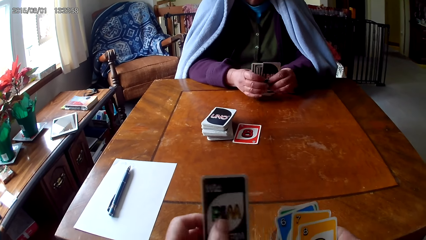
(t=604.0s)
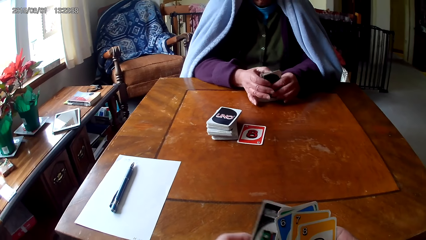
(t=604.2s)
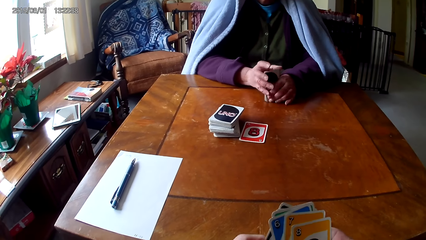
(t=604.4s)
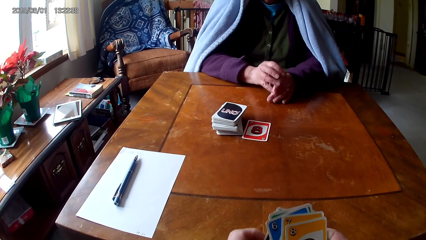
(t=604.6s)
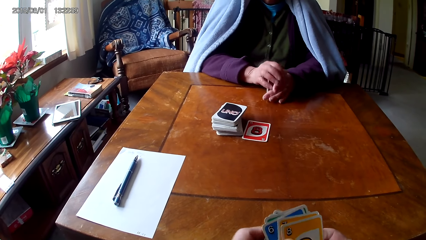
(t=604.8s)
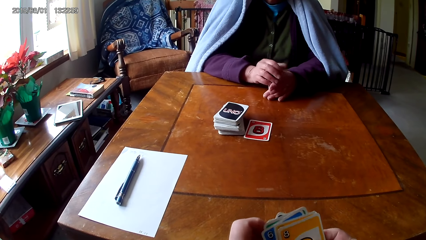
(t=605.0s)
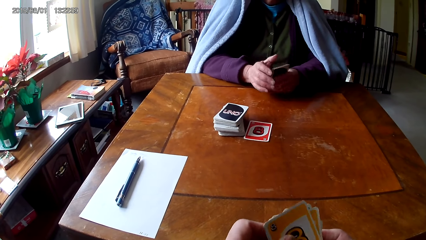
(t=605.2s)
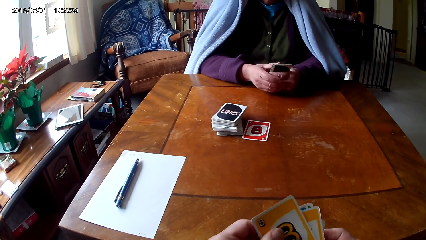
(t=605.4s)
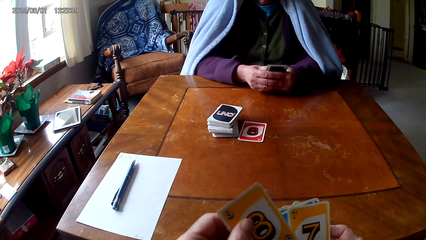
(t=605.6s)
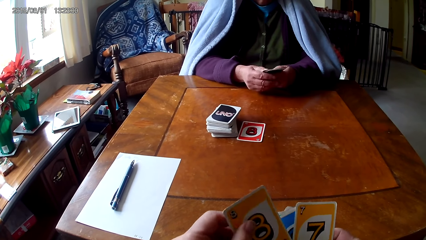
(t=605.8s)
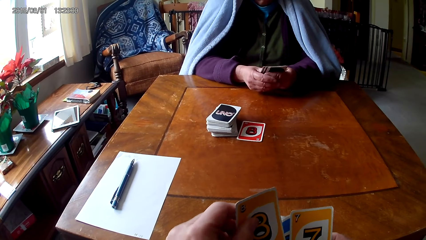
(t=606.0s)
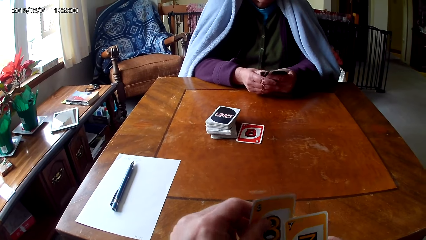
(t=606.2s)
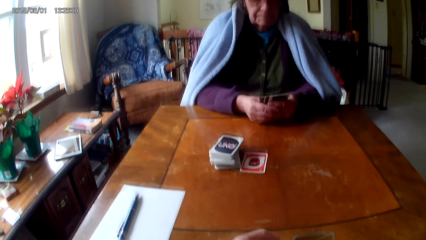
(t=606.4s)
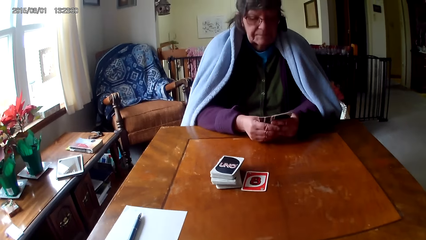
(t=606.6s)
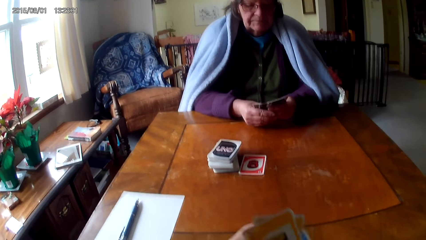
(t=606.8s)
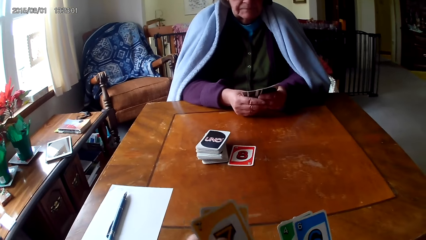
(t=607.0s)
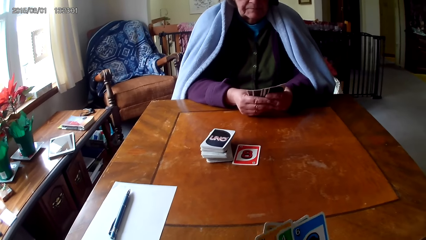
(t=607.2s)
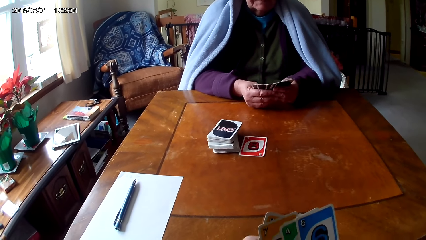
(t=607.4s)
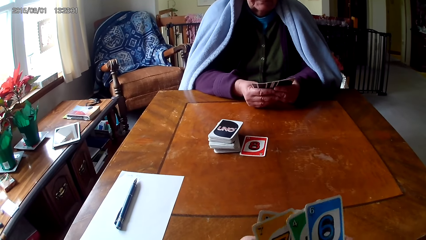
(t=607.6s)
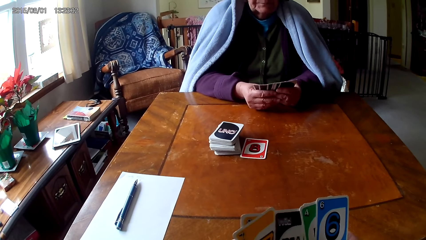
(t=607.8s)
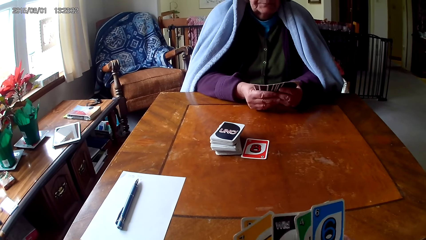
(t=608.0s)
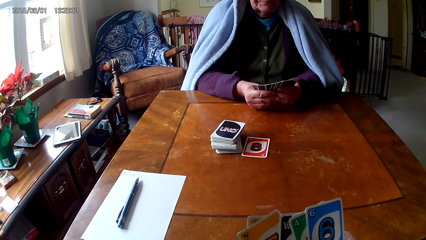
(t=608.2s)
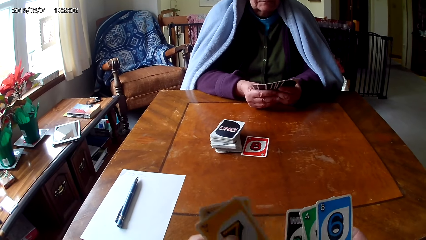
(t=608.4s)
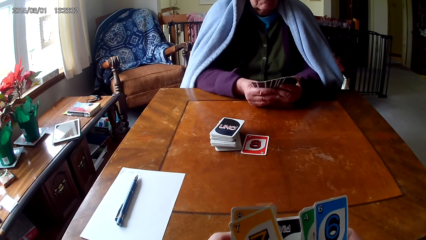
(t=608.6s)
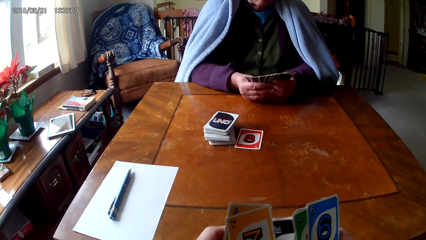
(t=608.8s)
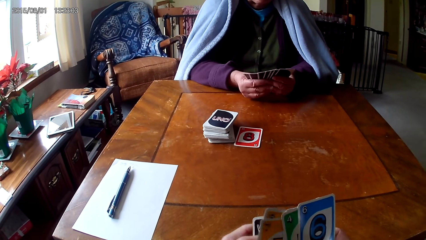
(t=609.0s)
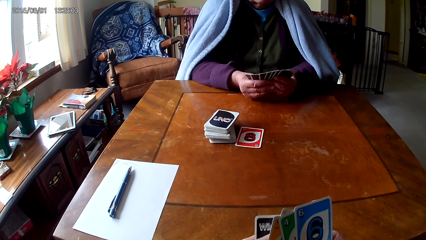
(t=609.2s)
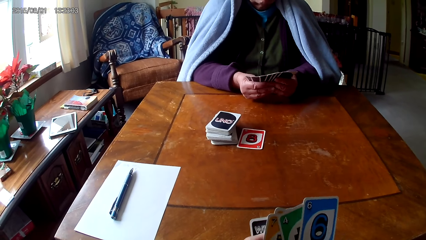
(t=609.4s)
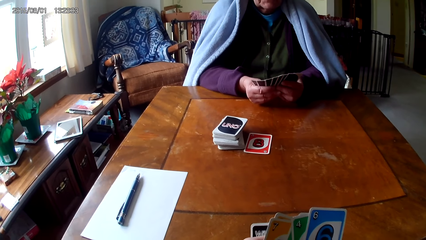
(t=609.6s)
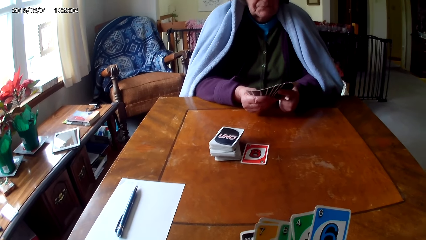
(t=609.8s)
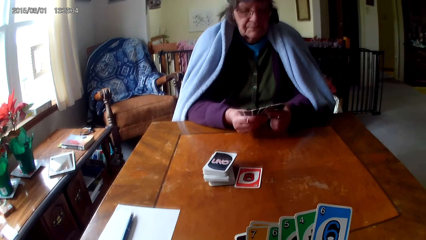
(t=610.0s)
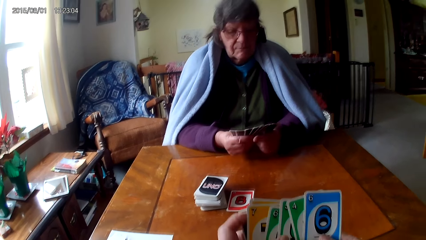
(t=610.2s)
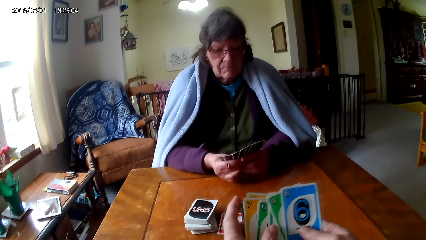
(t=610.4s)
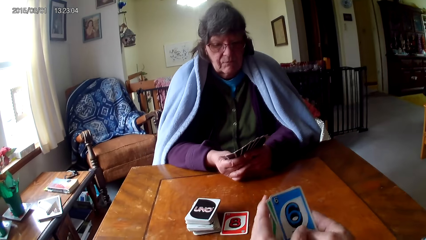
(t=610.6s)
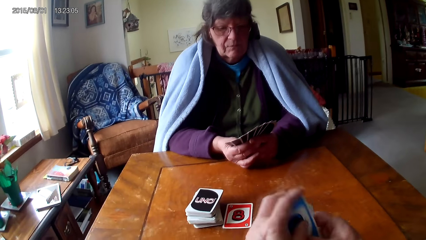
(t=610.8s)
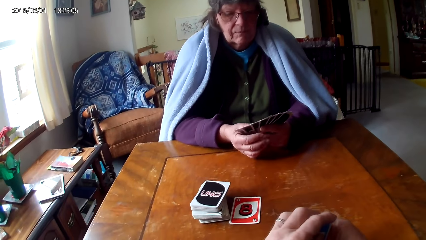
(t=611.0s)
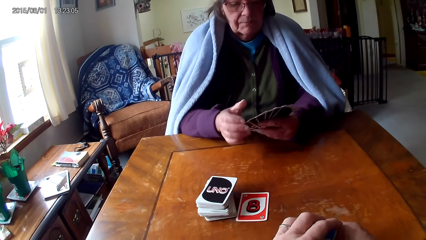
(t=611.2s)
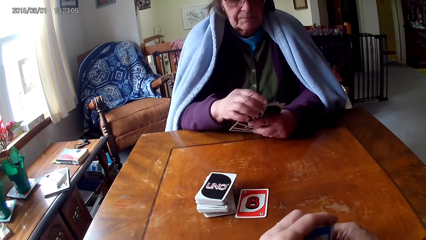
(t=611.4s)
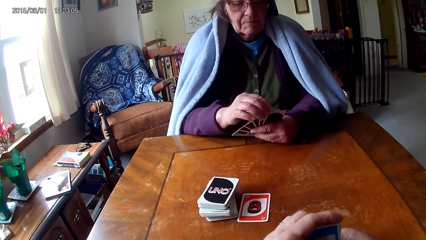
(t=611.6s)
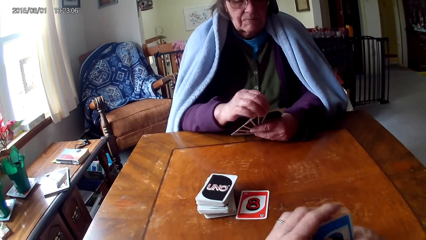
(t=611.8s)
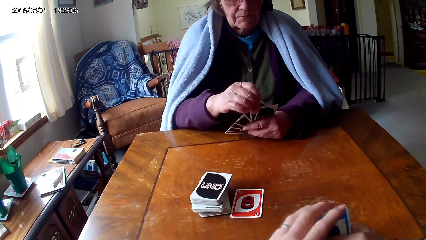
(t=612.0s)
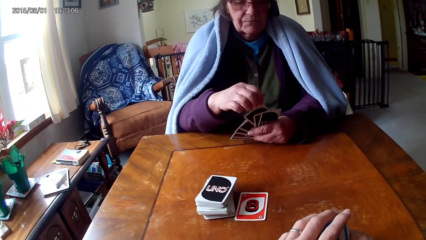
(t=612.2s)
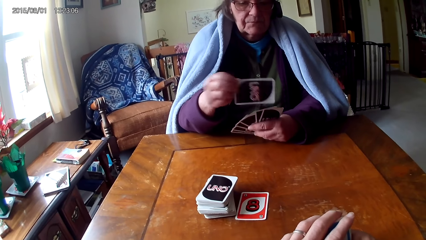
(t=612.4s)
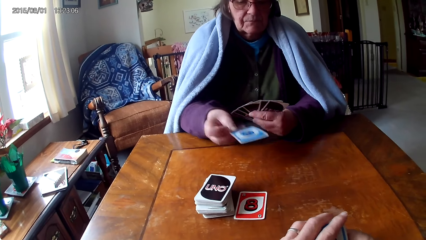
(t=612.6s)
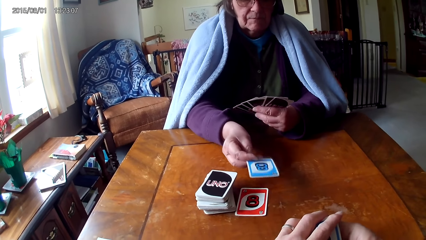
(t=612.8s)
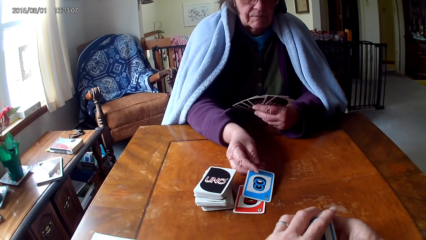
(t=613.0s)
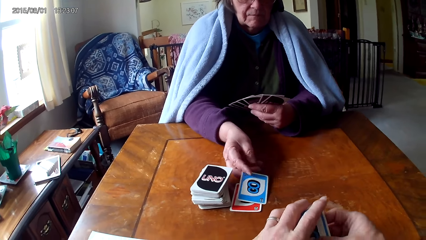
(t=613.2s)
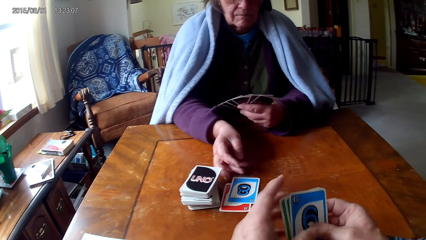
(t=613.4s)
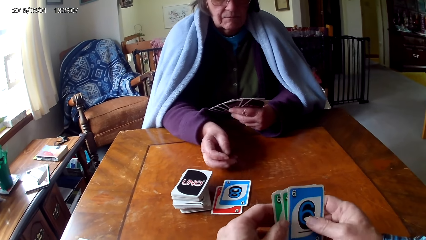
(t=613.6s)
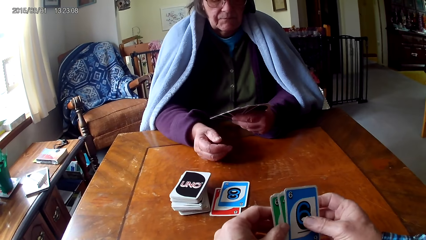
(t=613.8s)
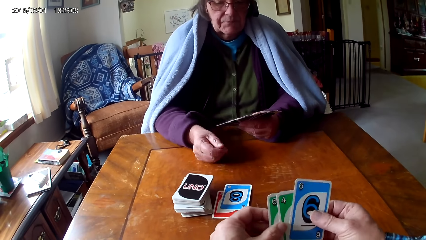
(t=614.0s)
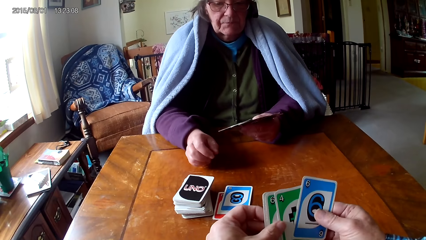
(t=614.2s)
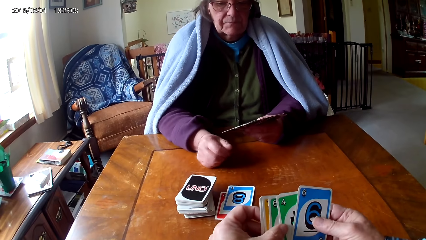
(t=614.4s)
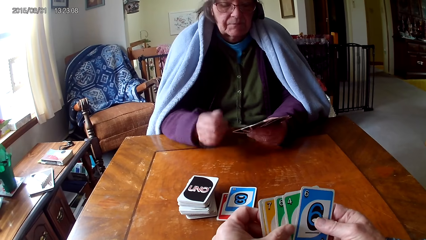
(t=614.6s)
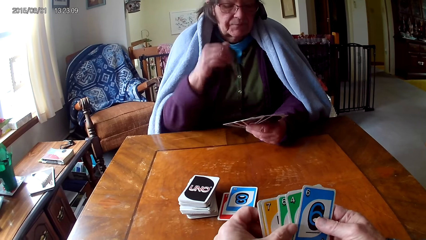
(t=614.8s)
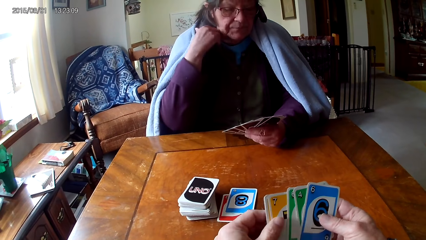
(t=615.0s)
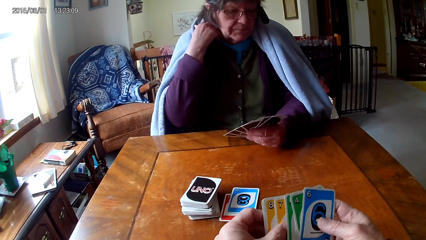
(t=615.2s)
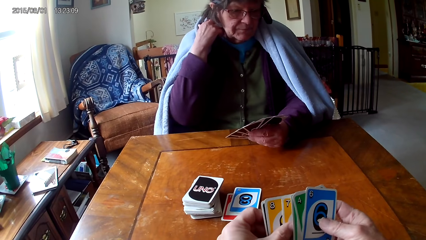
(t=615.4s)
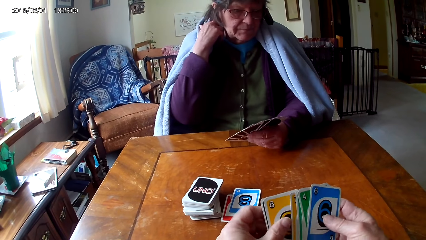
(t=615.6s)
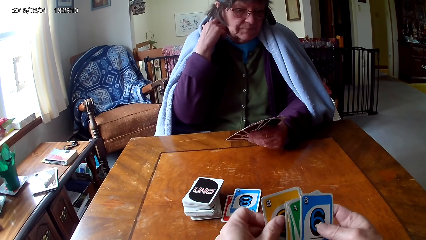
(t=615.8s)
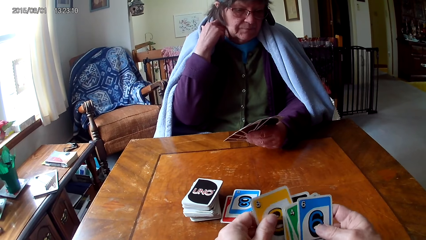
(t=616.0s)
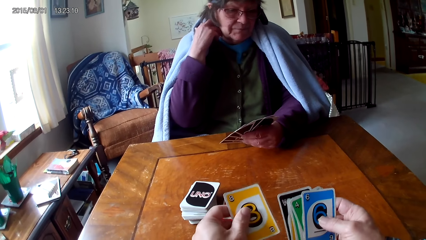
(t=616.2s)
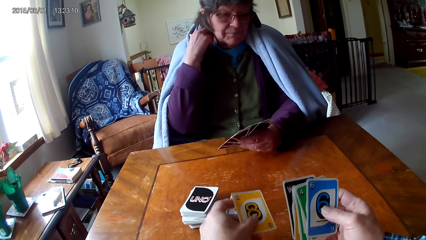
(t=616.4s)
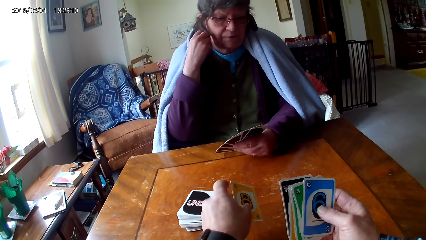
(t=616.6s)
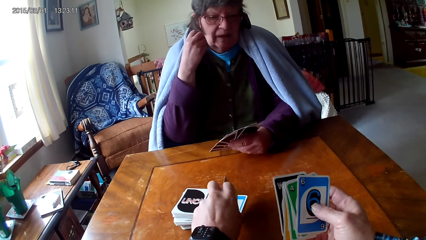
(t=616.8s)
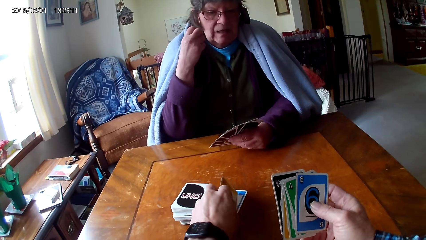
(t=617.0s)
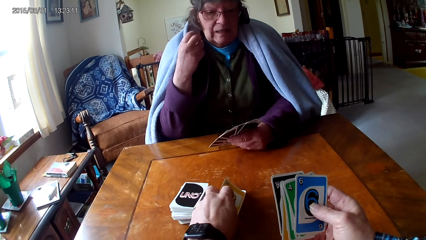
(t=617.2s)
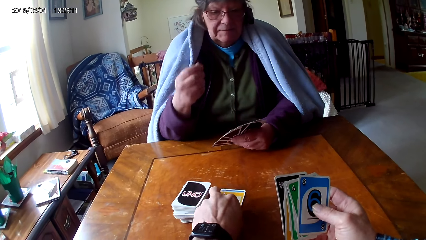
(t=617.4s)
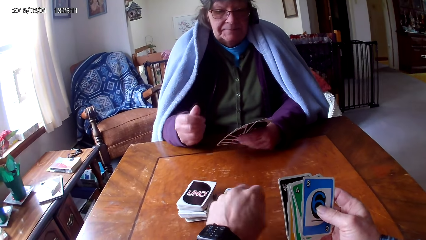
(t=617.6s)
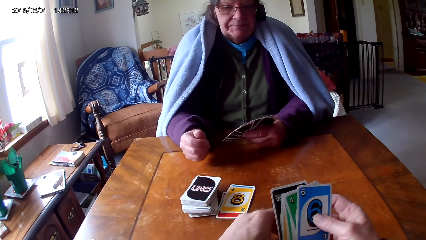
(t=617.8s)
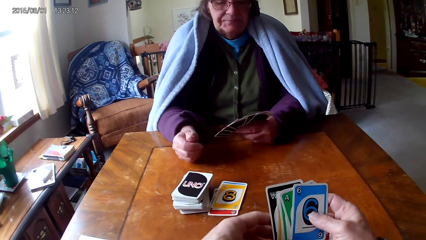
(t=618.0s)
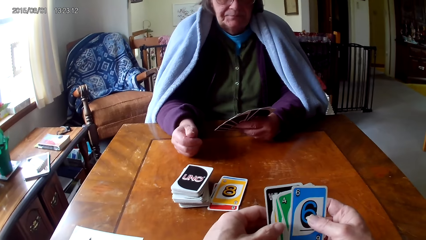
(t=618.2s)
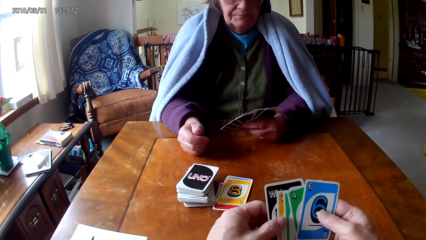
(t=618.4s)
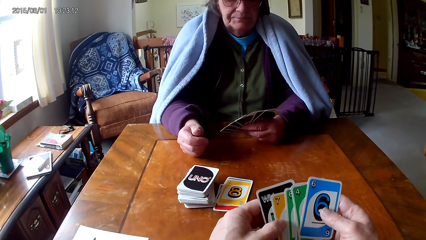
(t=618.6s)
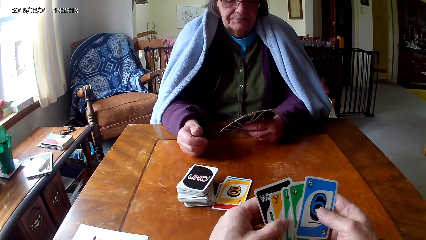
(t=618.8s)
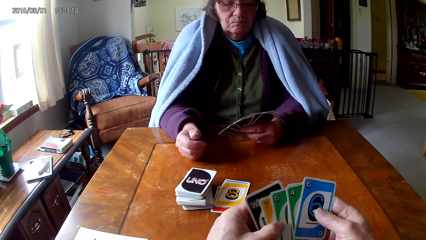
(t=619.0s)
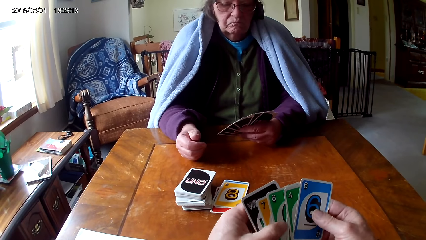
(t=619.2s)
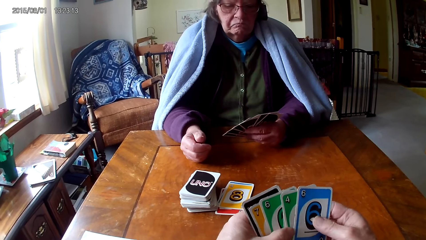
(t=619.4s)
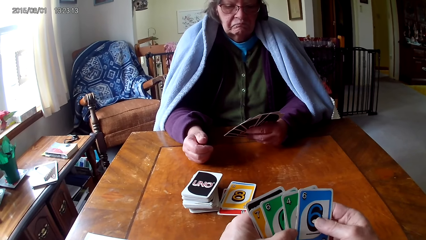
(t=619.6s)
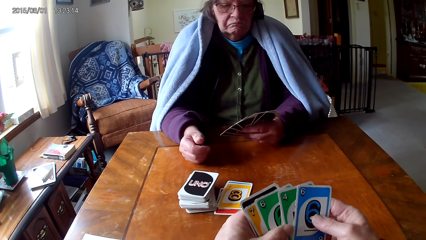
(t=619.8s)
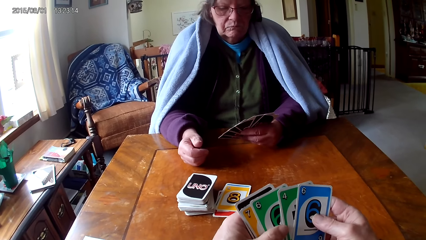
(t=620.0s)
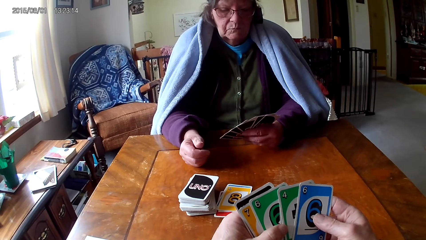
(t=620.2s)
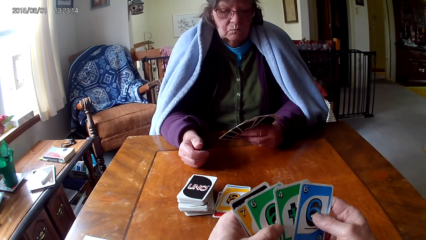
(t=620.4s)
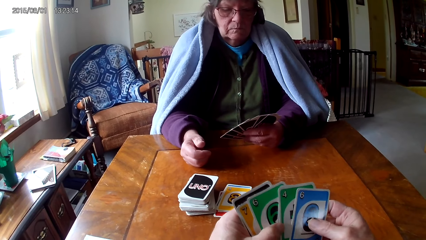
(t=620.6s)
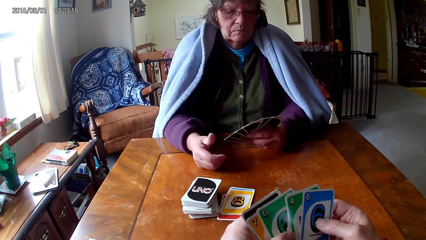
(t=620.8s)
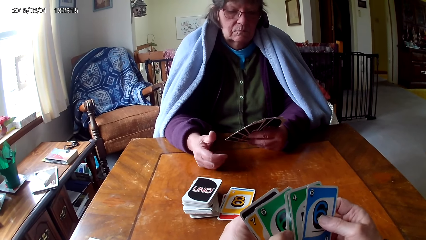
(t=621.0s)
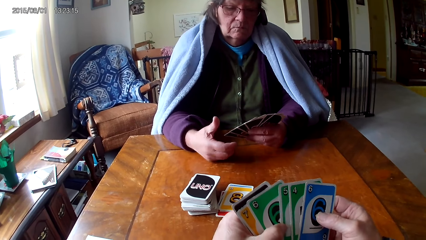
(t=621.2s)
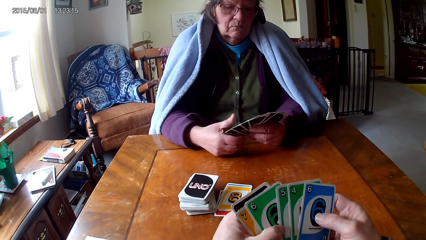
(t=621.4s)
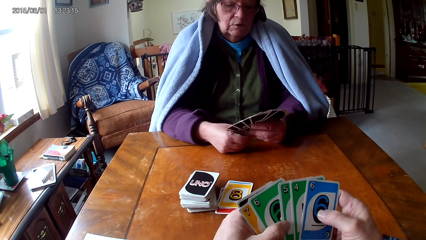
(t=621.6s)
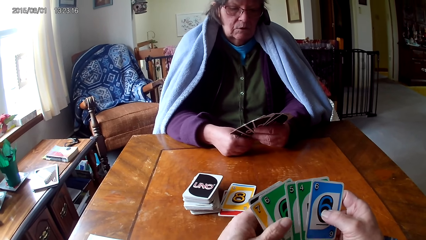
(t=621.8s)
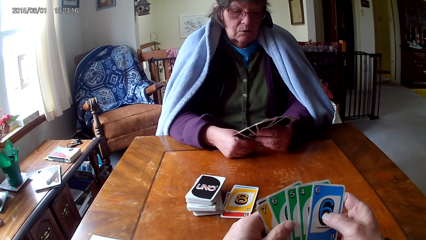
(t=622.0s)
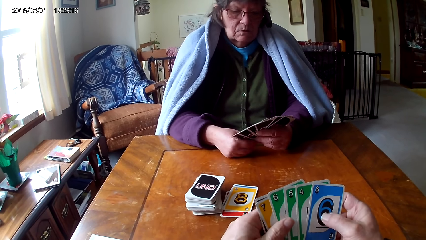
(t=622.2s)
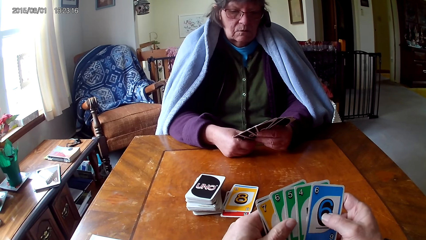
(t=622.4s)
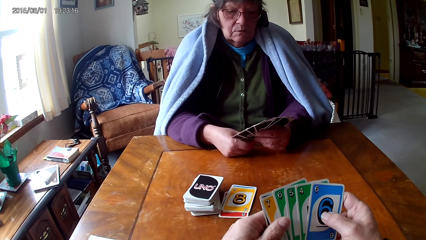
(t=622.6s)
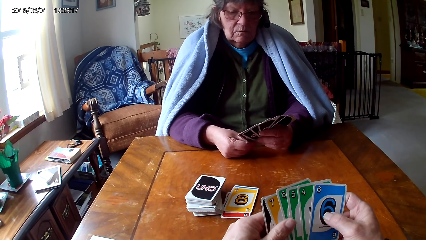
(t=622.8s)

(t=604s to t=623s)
The camera wearer picks a card on the other hand. A woman holds cards with hands. The camera wearer puts a hand on the other hand. They arrange cards with hands. They hold the cards with hands. The woman picks a card. The woman puts the card on the table. The camera wearer picks a card. They put the card on the table. They look at the cards.
